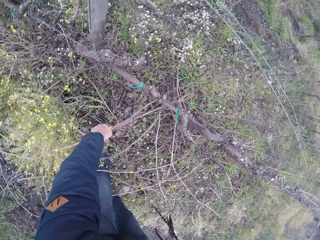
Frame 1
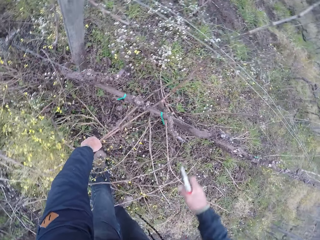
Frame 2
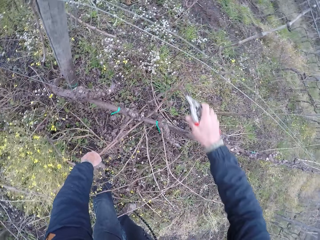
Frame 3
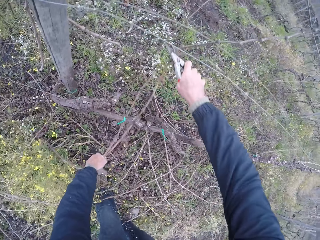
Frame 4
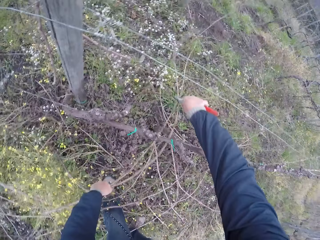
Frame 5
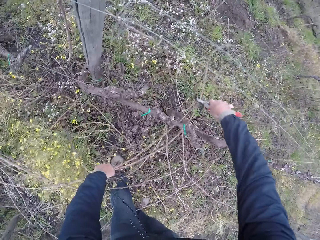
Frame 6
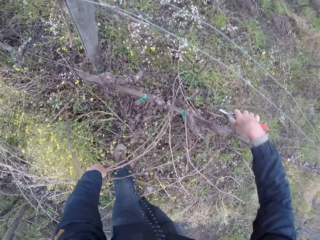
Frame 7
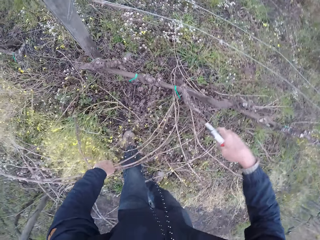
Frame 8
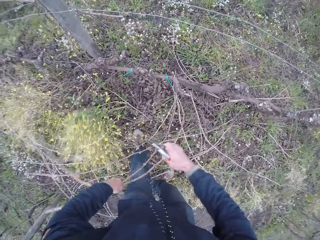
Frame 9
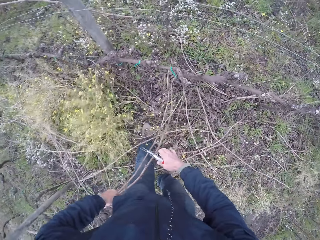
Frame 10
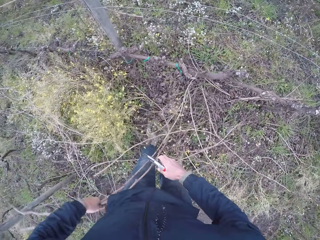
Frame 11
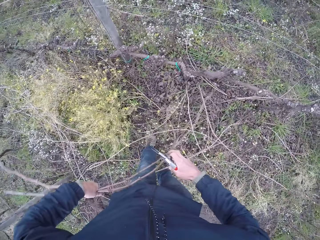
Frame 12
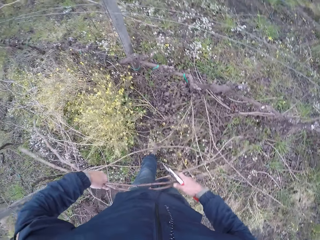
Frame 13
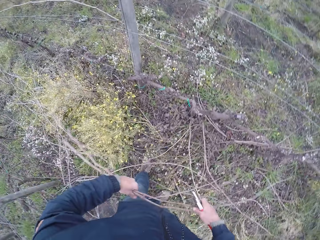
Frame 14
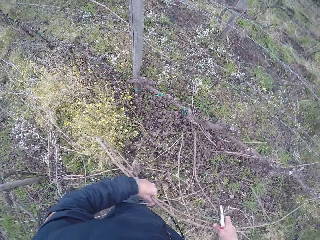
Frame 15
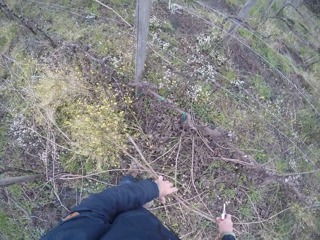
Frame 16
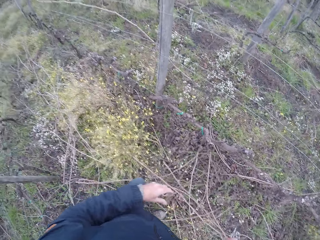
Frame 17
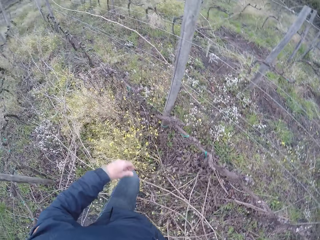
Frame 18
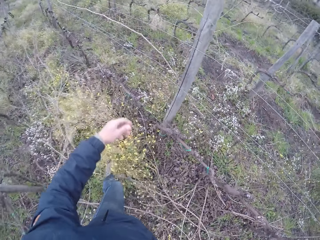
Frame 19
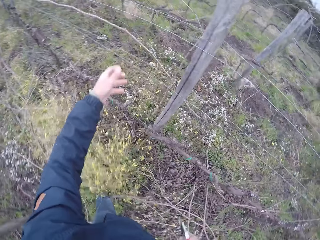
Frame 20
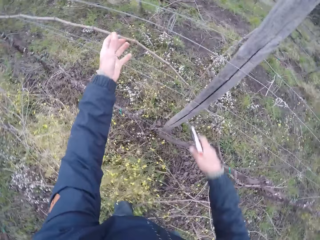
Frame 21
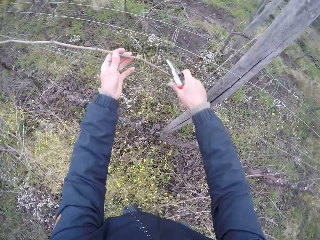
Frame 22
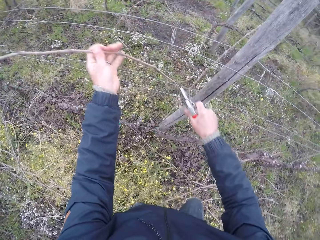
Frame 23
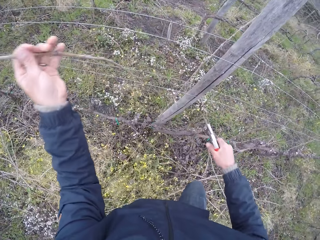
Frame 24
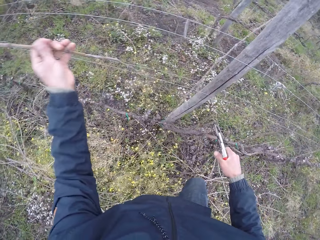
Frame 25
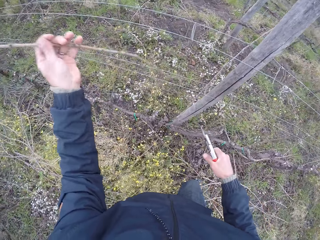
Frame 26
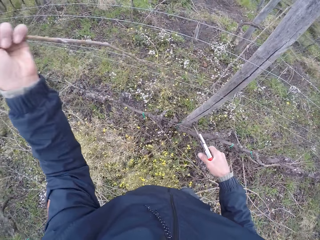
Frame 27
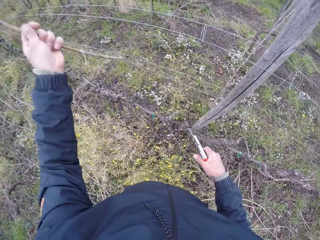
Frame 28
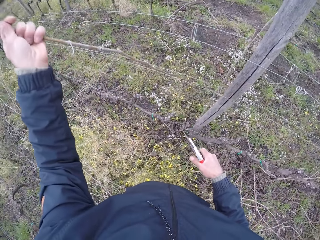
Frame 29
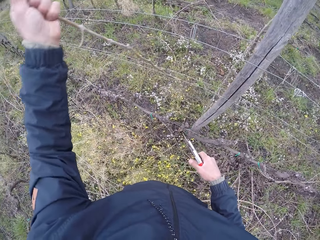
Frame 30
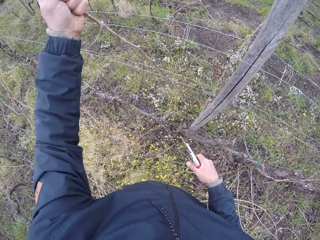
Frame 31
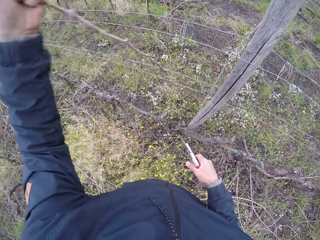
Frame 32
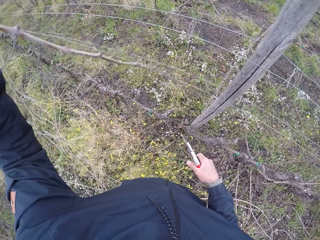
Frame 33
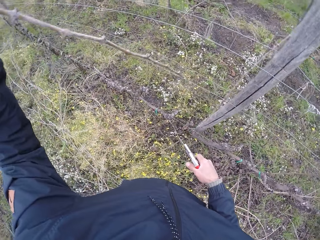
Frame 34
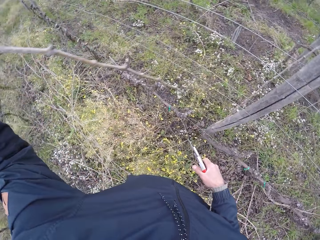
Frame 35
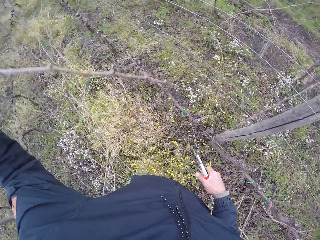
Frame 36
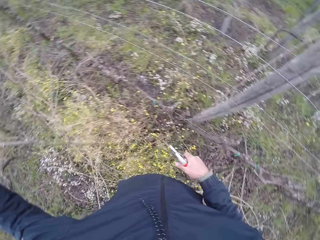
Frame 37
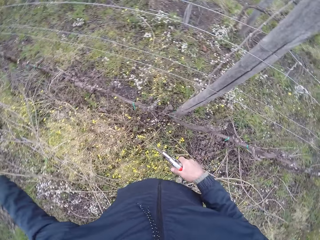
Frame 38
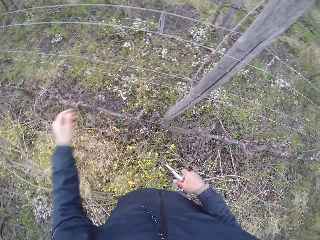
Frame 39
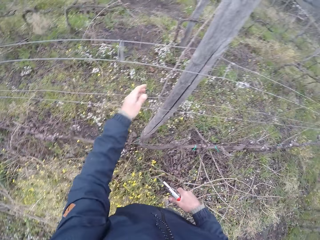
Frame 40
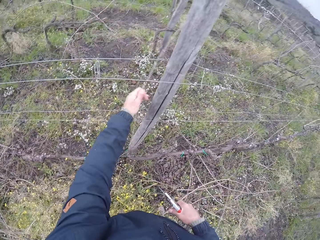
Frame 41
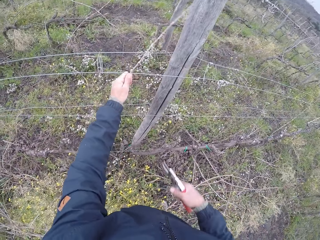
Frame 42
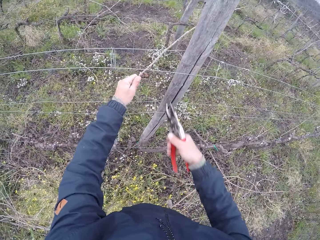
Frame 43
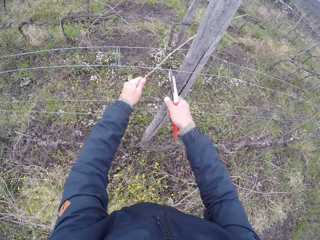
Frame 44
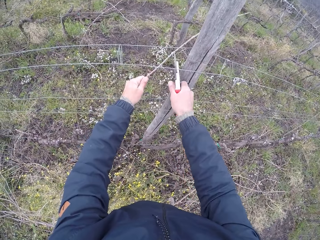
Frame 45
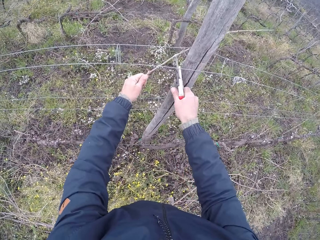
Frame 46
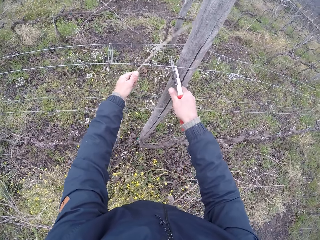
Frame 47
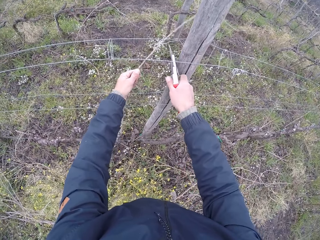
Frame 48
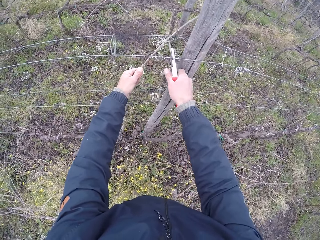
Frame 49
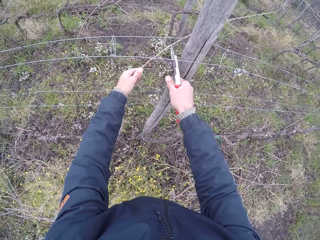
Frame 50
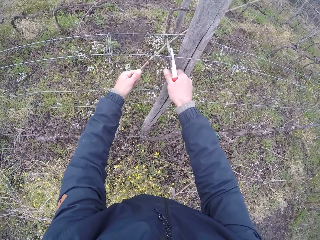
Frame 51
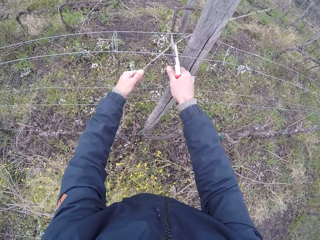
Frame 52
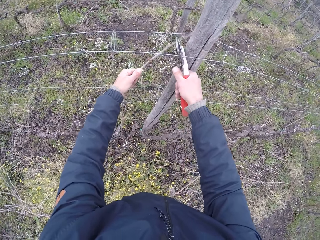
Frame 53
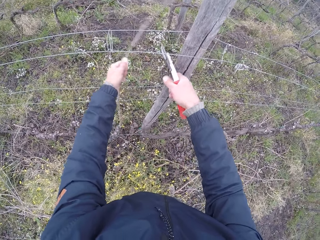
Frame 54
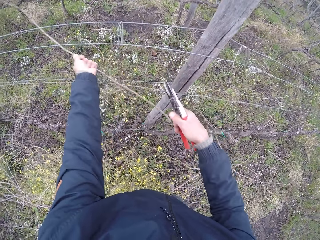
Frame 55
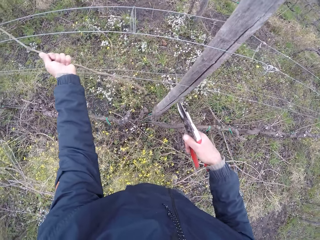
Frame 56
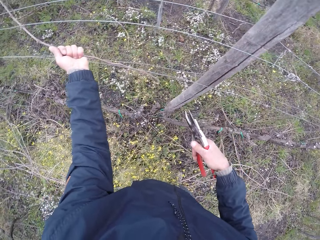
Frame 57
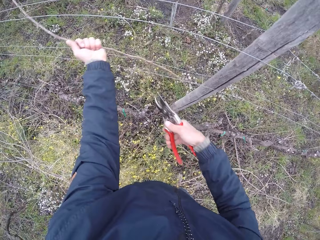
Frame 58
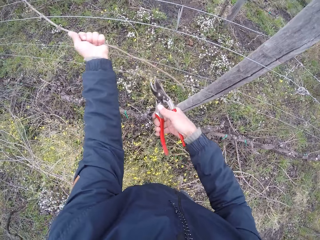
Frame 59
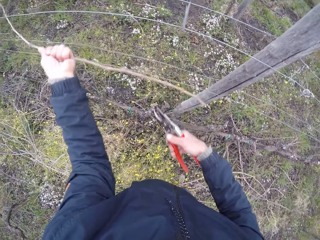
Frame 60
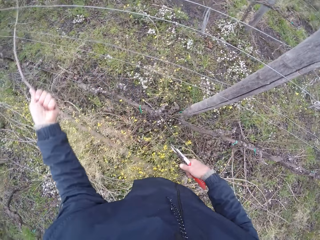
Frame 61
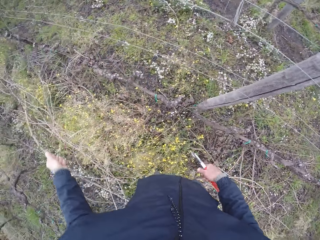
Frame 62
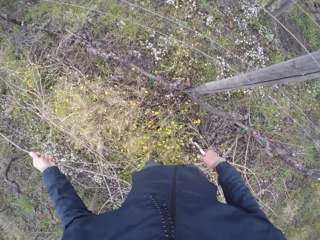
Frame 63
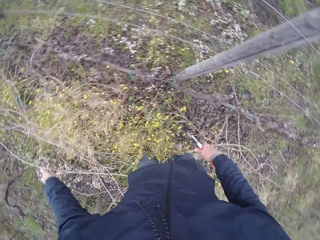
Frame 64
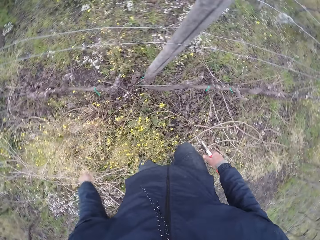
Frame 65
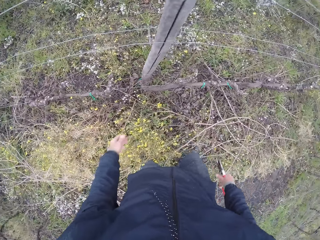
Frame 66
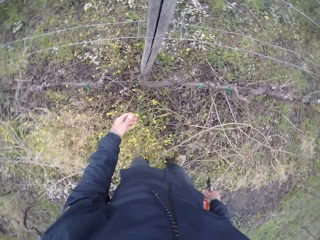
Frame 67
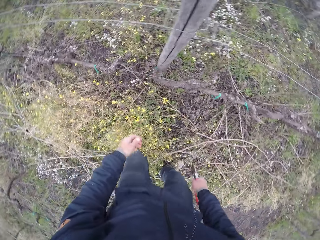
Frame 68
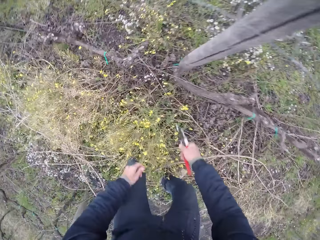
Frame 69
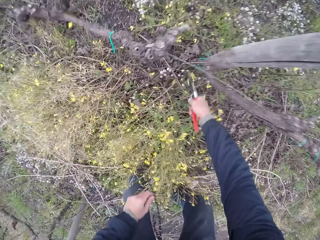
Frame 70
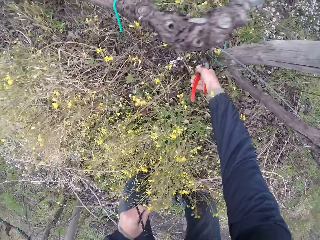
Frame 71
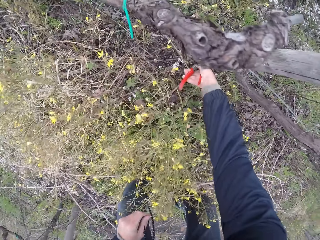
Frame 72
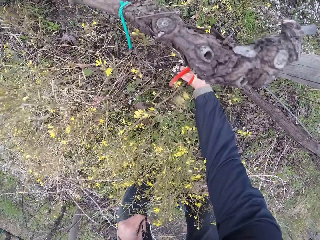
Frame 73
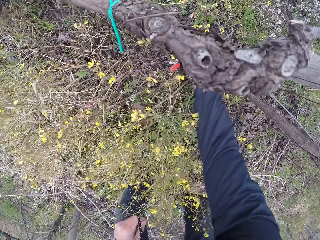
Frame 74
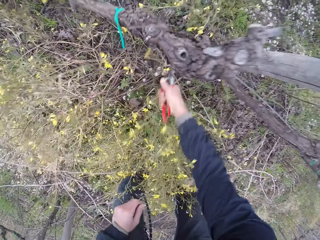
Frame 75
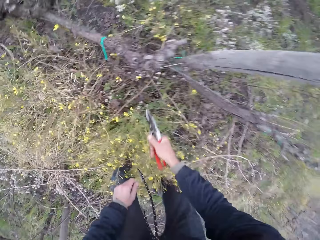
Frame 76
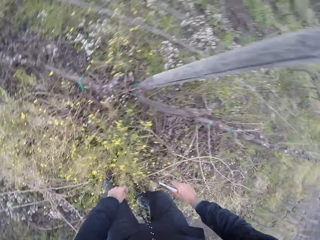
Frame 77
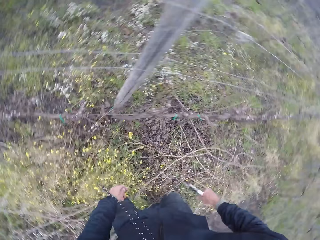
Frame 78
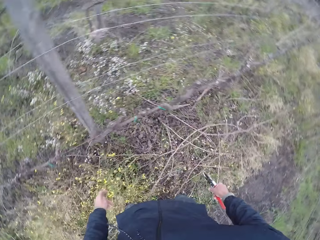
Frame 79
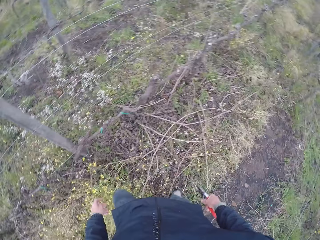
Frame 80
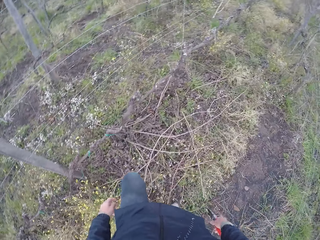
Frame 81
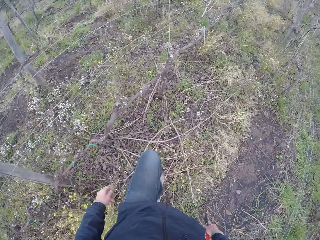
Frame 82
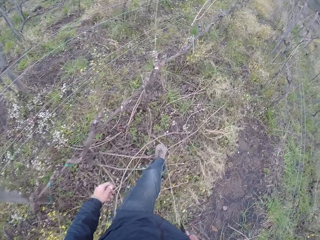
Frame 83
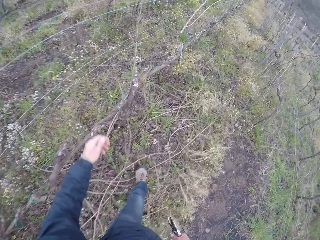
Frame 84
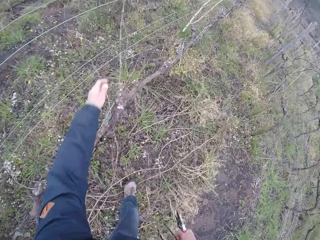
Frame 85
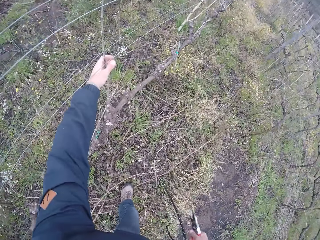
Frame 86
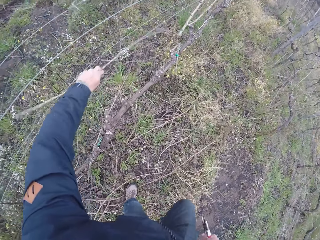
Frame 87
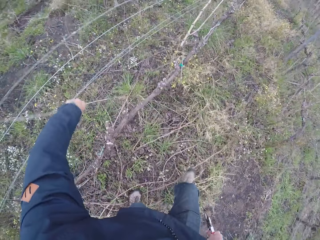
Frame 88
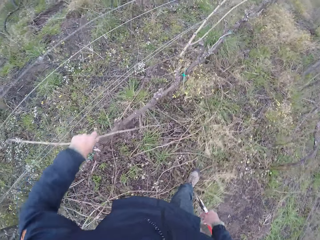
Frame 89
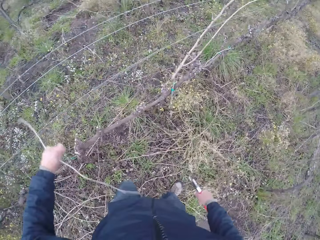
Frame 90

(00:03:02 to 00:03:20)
The camera wearer hits the plier or secateurs in her right hand on the dead branch or stem in her left hand. She holds the stems. She drops the dead branch in her left hand on the ground. She pulls out a dead branch from the wire fence with her left hand. She cuts the dead branch in her left hand with the plier in her right hand. She drops the dead branch in her left hand on the ground. She holds a dead branch on the wire fence with her left hand. She removes the stem. She cuts the stem. She holds the stem with the left hand. She puts the stem down. She pulls out a dead branch from the wire fence with her left hand. She cuts the dead branch in her left hand with the plier in her right hand. She cuts the leaf. She holds the secateurs. She walks beside the fence. She removes a dead branch from the wire fence with her left hand.

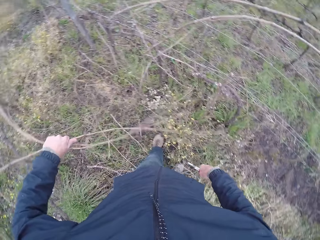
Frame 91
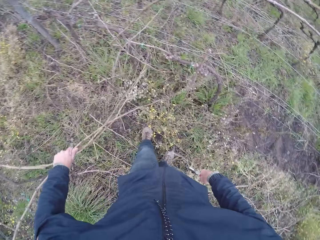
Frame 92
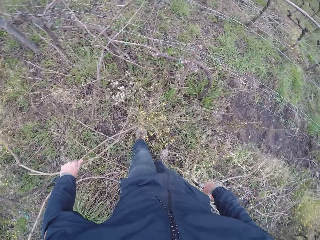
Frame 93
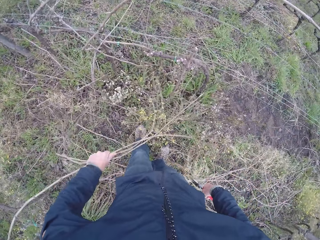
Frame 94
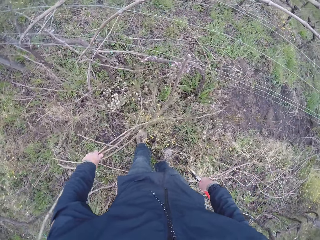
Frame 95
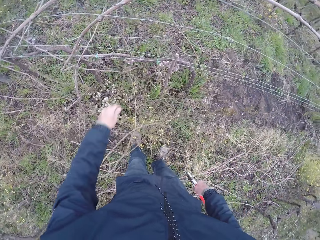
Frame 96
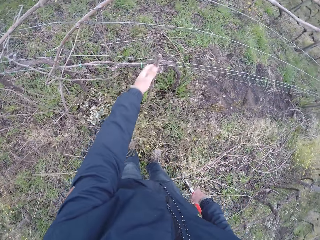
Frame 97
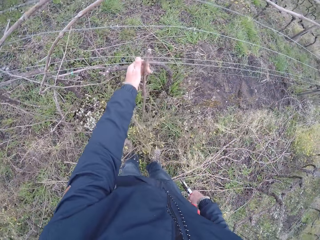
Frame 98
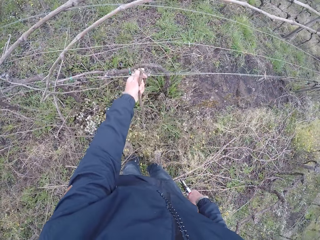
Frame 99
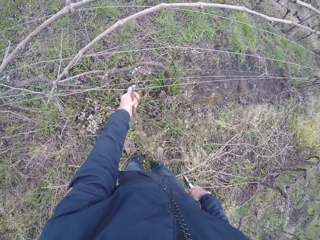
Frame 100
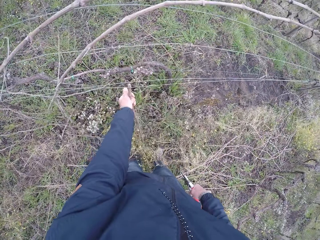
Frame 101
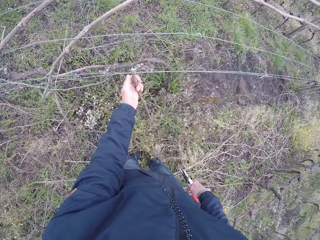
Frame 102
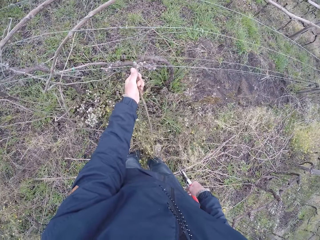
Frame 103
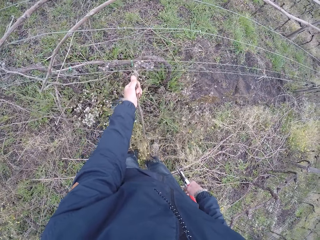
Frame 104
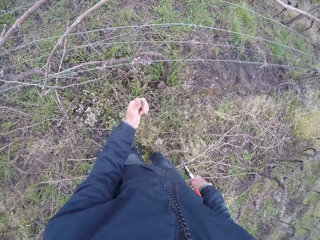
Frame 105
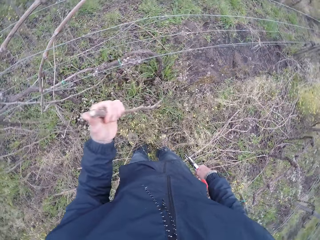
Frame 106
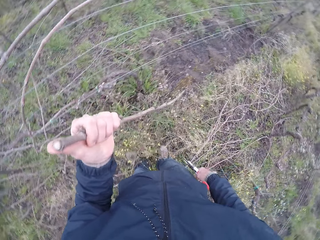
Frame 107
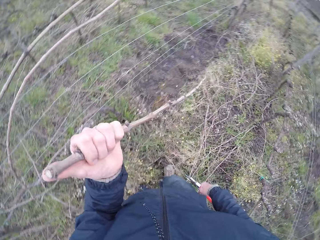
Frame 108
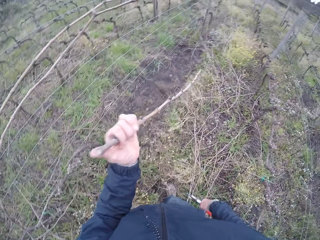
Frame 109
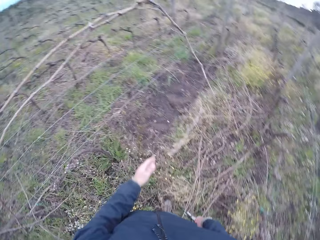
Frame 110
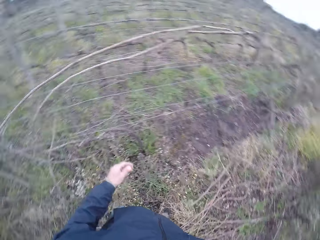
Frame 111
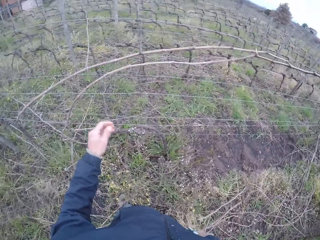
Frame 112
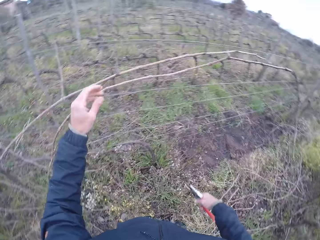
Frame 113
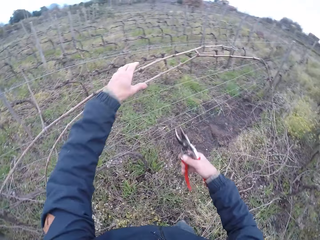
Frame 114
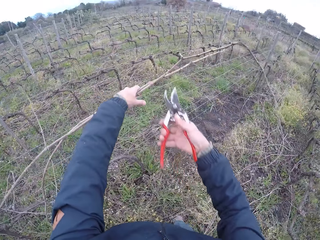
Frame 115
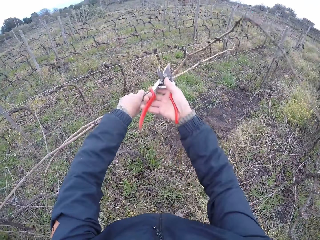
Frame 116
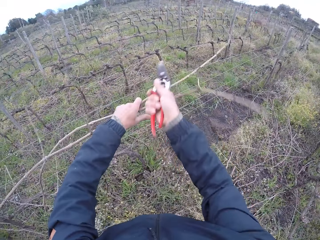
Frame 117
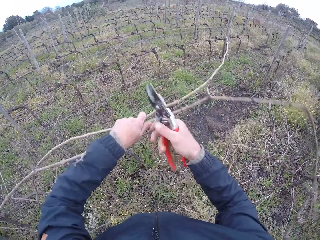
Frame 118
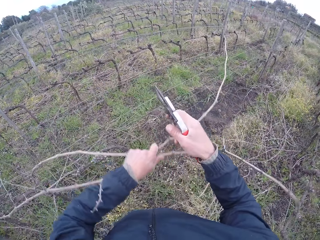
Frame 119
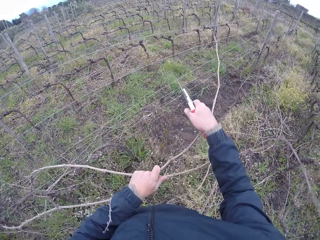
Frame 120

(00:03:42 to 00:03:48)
The camera wearer drops the dead branches in her left hand on the ground. She pulls out a dead branch from the wire fence with her left hand. She holds the stem. She drops the dead branch in her left hand on the ground. She holds dead branches on the wire fence with her left hand. She cuts the dead branch in her left hand with the plier in her right hand.
